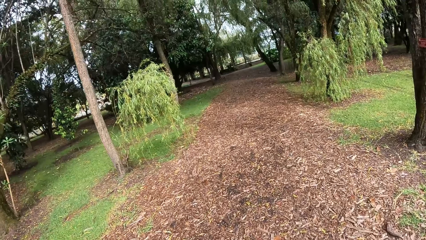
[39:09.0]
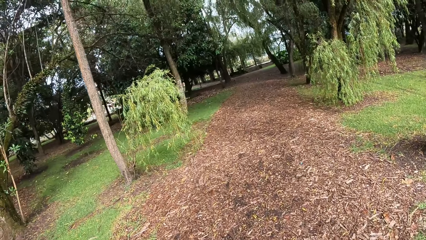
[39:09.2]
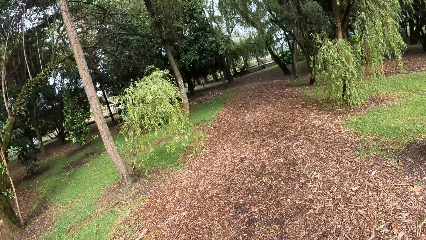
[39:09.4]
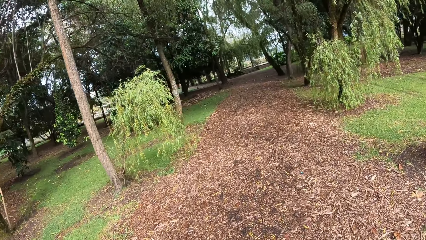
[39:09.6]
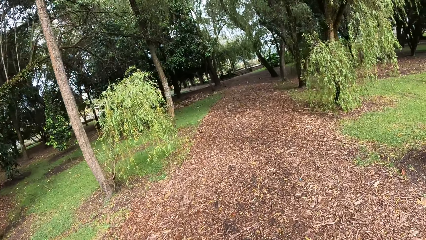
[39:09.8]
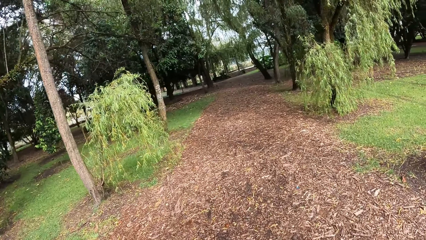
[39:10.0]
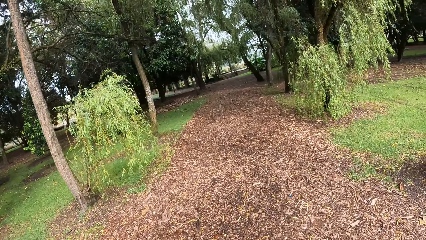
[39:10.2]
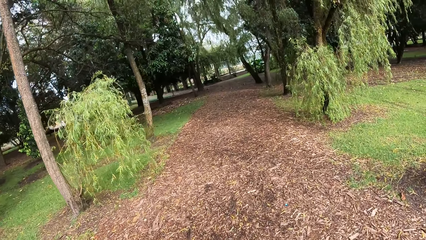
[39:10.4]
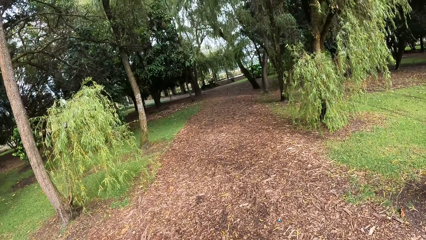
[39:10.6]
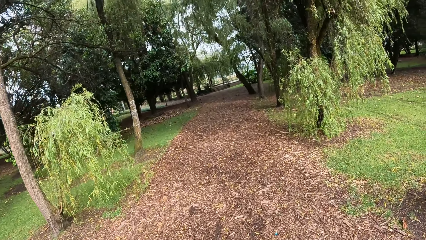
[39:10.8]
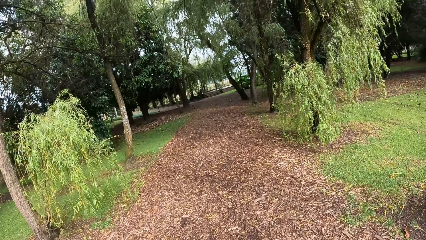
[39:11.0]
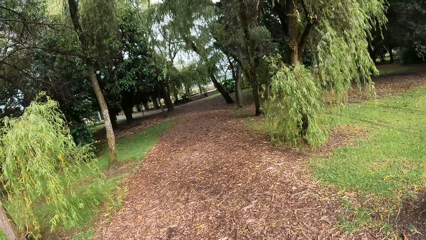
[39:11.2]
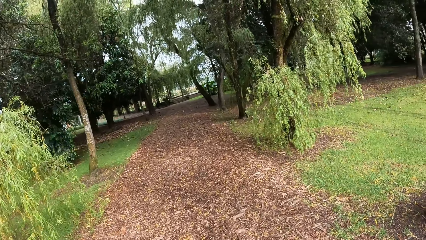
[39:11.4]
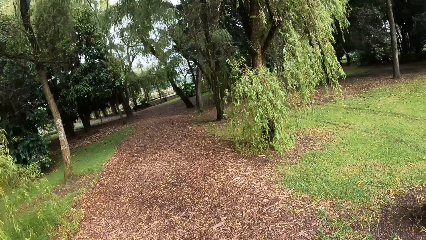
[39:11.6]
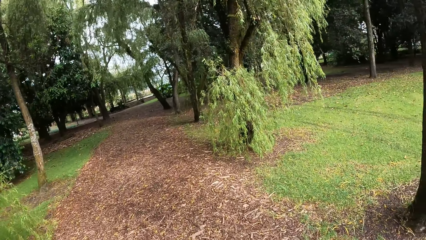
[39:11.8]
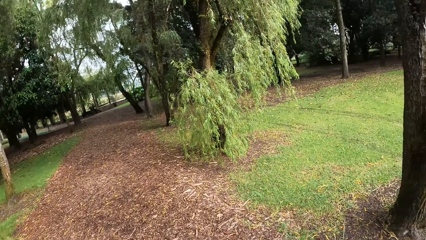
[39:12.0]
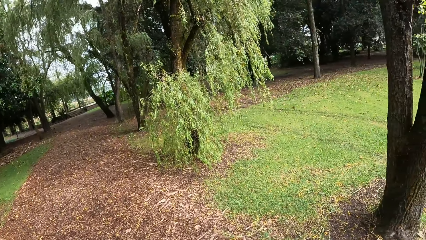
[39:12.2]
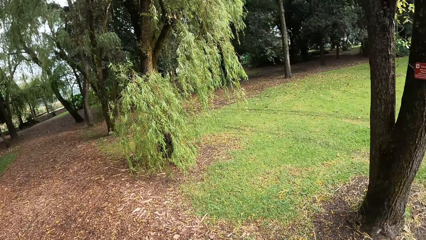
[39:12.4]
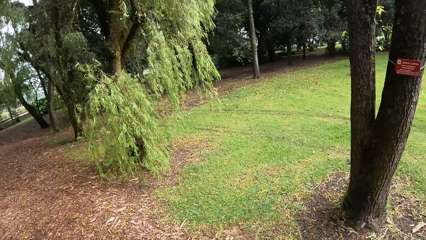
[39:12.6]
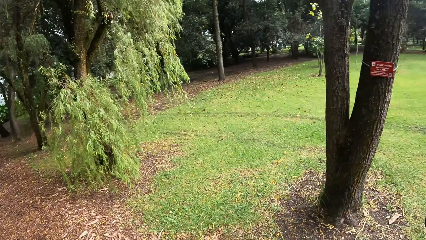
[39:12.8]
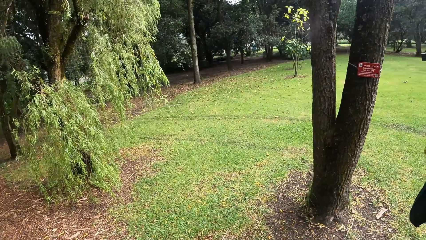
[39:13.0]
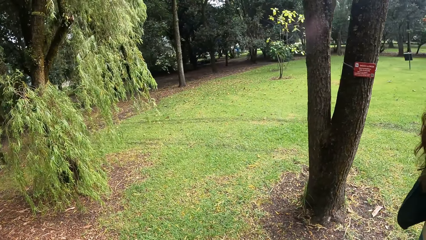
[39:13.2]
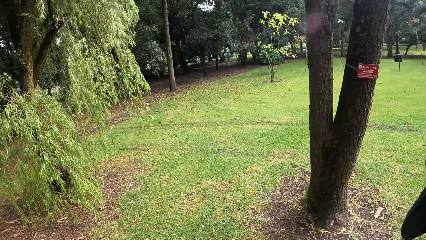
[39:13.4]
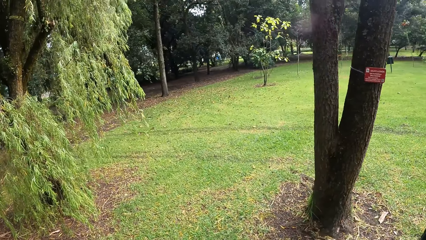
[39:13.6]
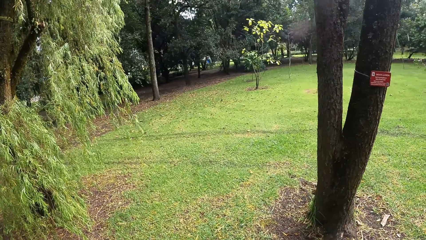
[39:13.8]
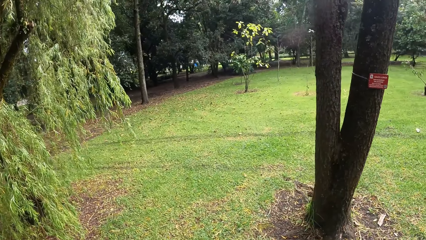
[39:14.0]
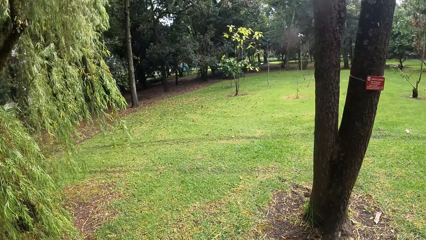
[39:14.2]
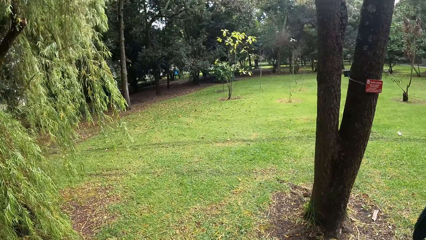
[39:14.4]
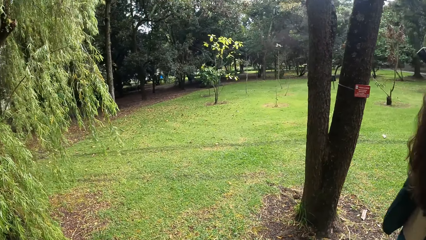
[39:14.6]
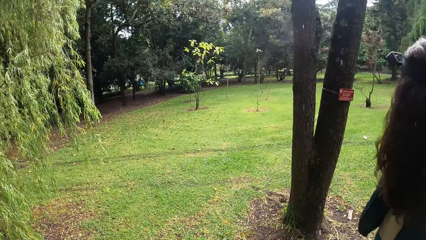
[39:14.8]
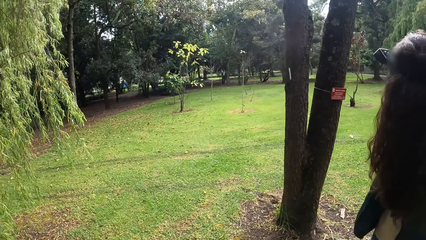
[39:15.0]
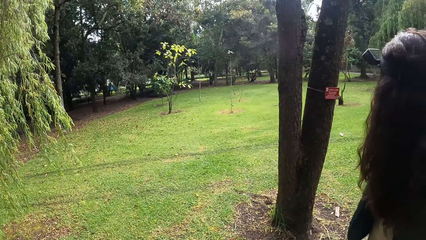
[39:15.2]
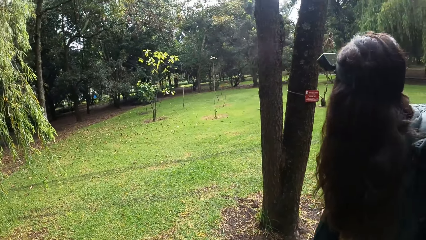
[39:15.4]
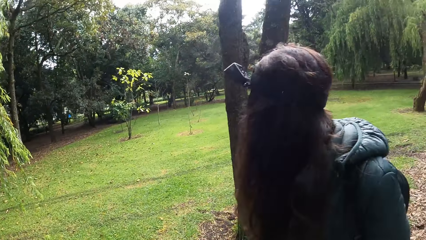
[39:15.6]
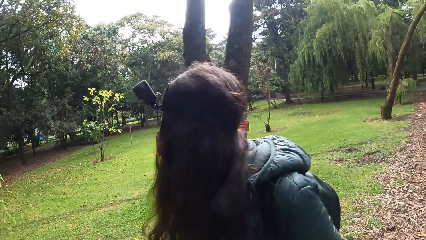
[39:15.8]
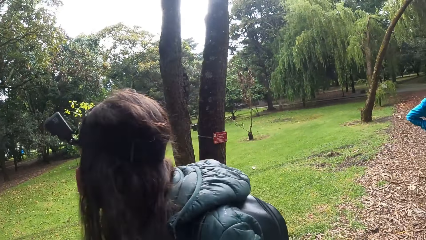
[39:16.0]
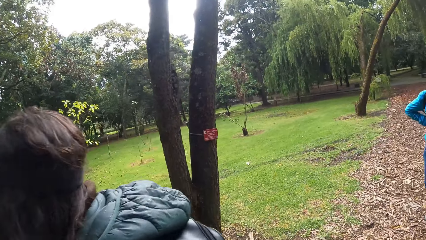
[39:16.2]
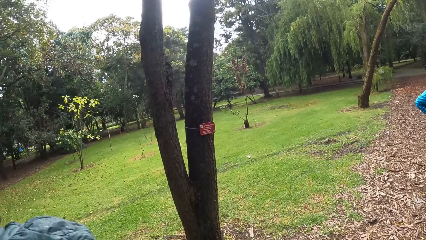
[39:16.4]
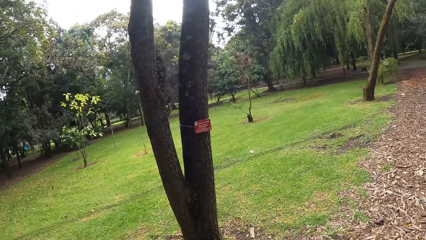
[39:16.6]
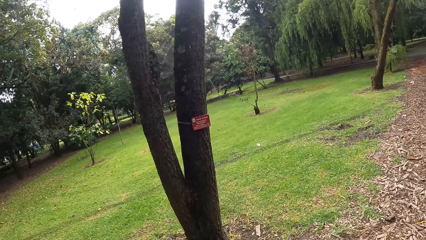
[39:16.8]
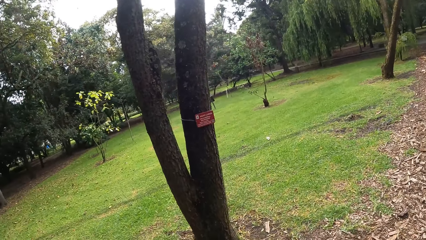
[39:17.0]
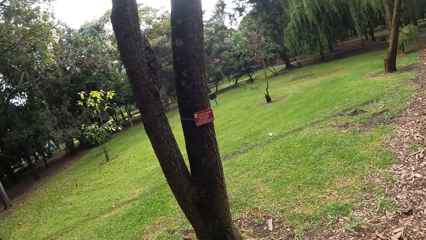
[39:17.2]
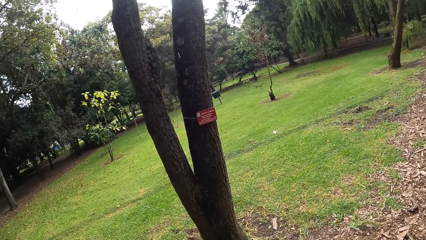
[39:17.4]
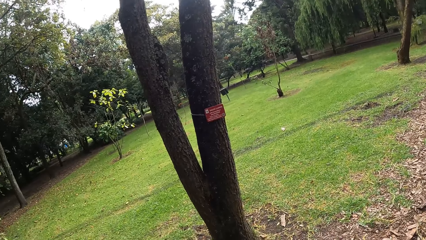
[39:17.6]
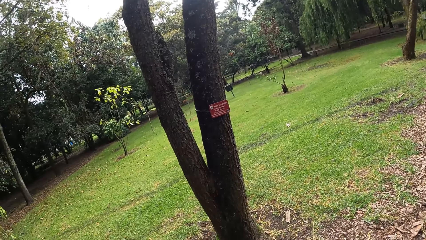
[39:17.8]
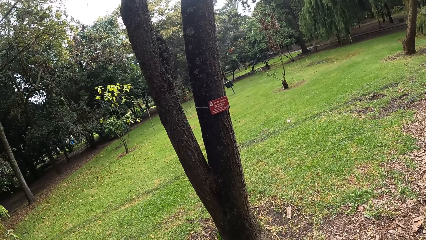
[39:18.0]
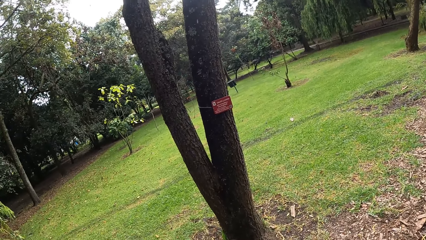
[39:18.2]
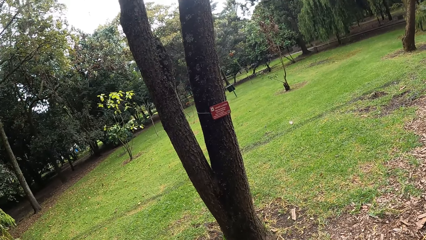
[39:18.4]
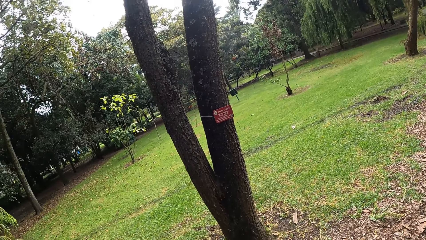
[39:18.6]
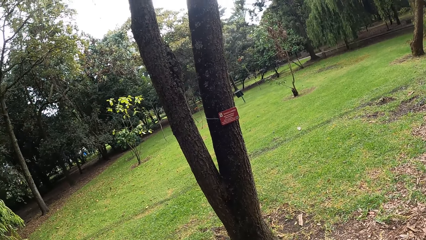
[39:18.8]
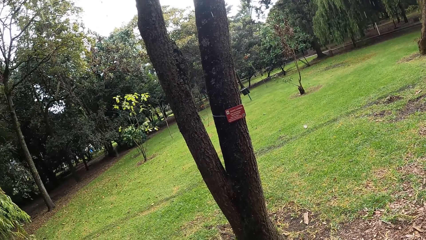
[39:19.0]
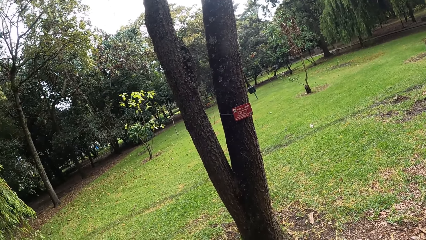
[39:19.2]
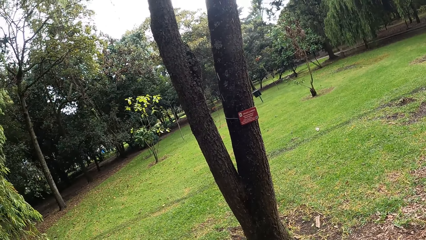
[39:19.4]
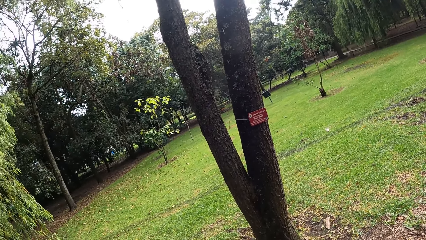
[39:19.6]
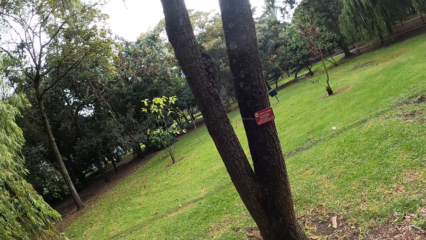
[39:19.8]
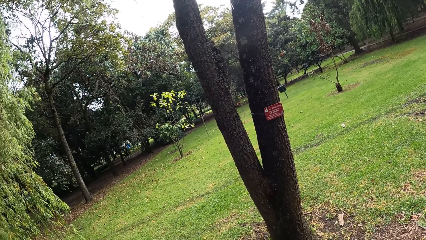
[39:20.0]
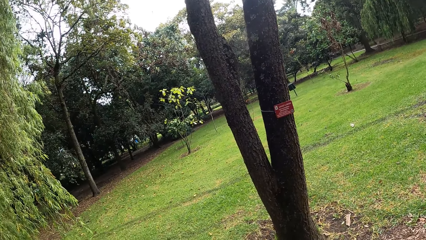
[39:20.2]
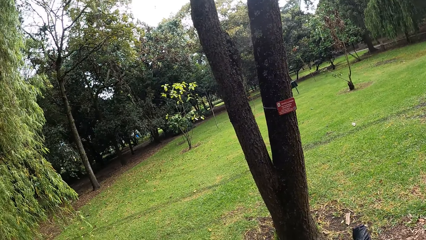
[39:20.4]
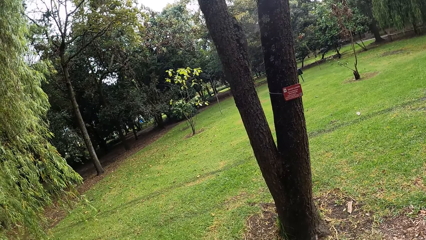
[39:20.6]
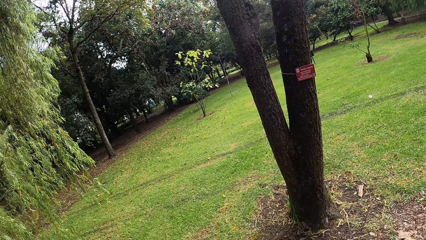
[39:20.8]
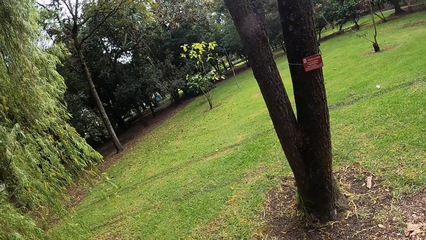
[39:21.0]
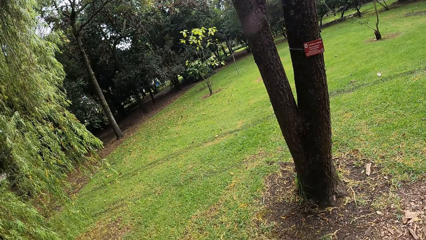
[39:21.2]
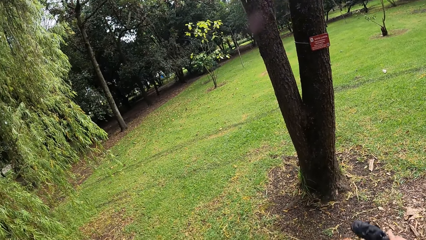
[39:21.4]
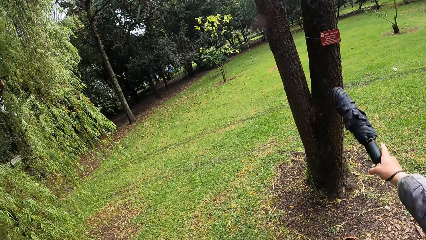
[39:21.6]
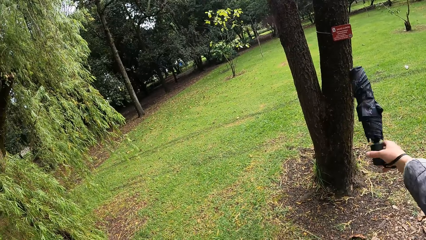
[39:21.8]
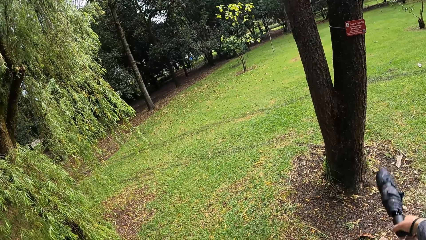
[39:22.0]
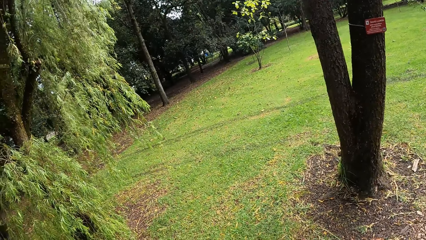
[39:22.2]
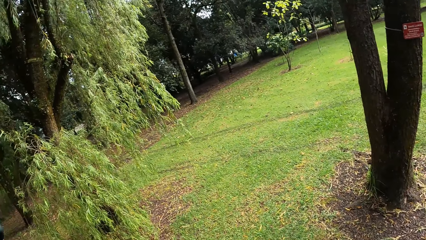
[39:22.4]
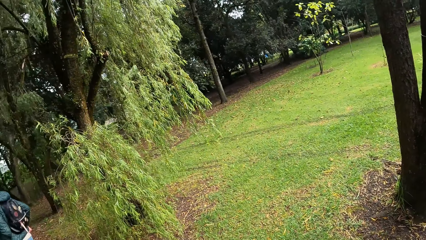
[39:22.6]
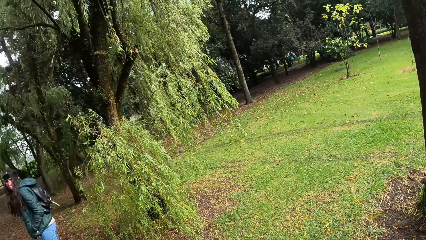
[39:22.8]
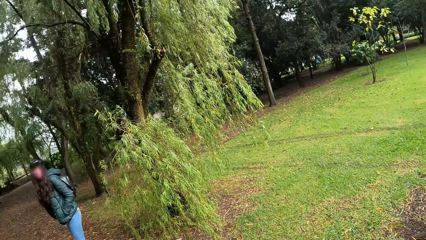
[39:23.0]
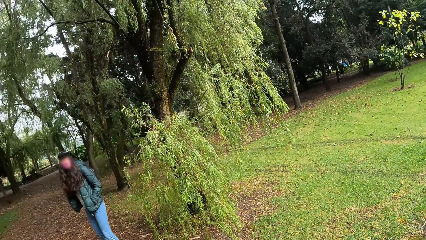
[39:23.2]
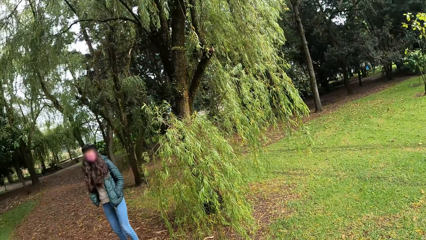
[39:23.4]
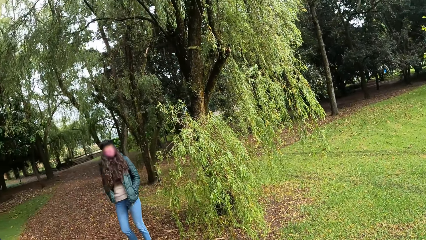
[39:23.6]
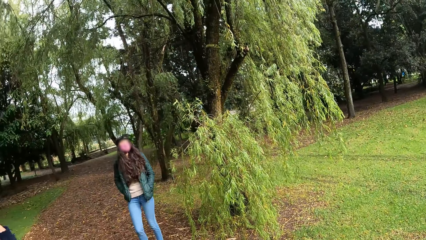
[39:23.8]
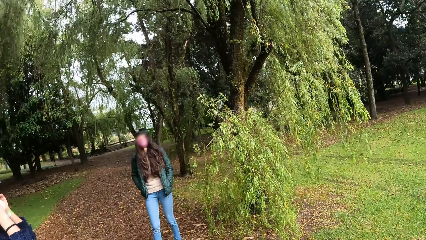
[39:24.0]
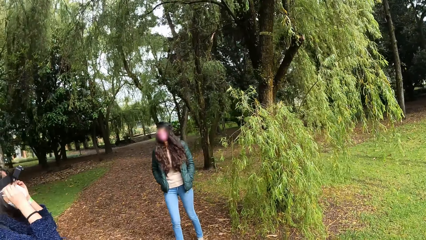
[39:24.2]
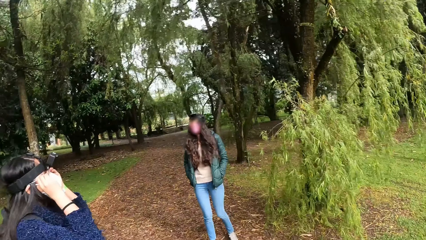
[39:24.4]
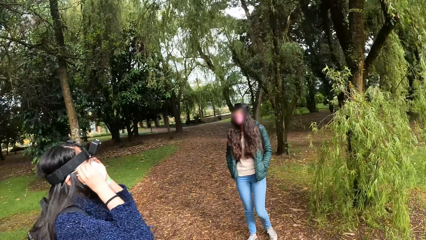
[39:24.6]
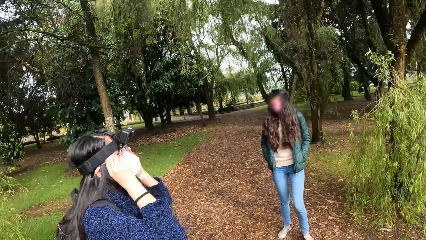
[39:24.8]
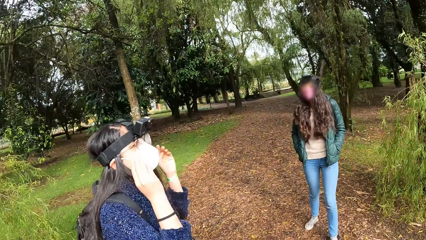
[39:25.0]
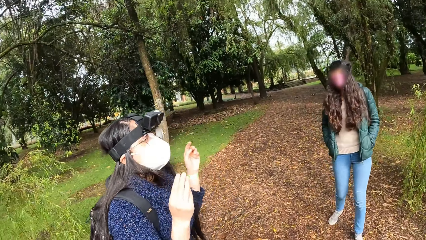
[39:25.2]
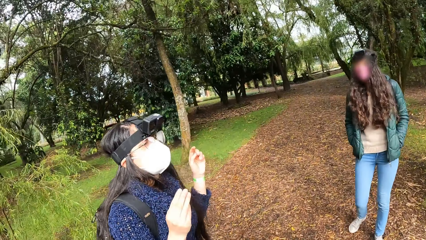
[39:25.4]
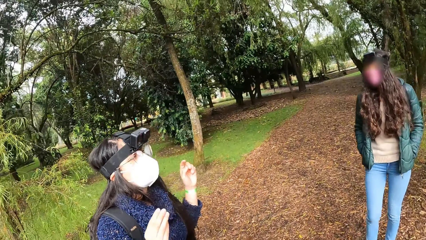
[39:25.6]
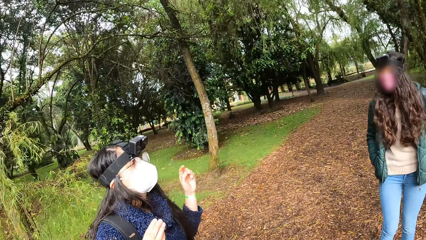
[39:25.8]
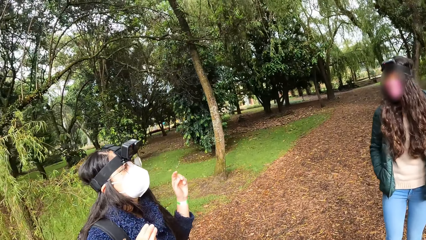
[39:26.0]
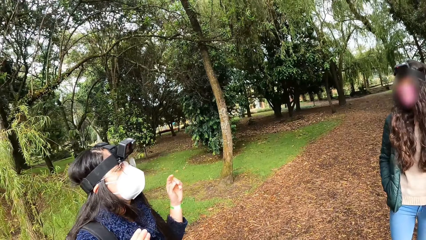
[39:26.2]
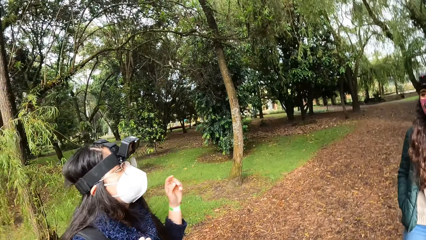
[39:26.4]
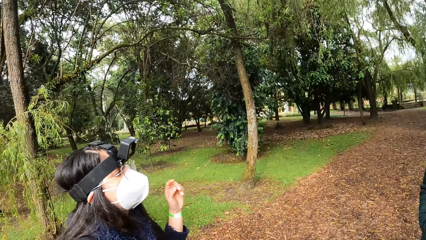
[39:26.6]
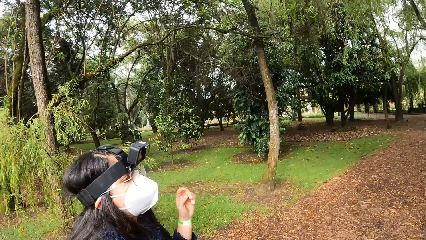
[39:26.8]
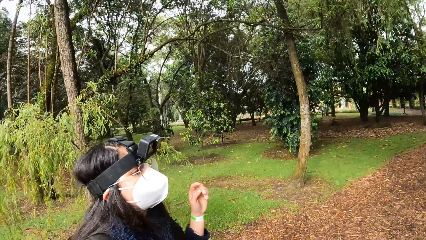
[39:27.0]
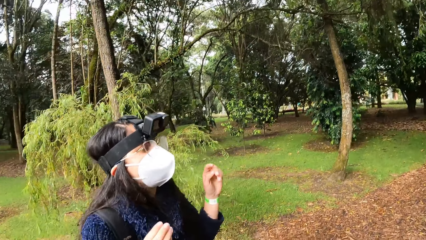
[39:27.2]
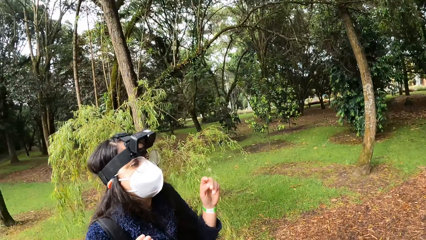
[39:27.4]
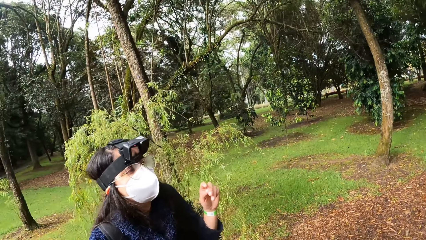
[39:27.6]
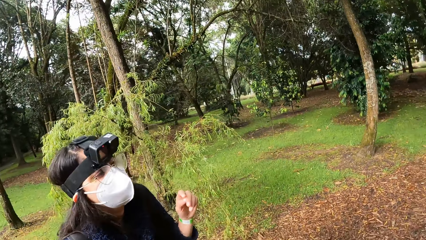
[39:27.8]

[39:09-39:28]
The camera wearer raises an umbrella in her right hand.
